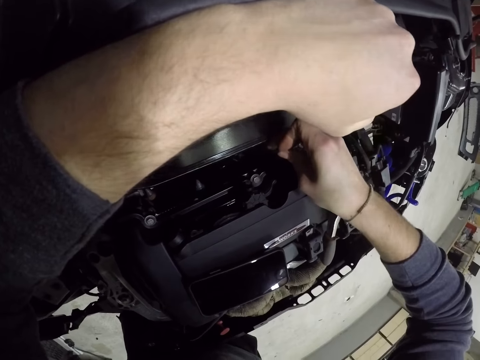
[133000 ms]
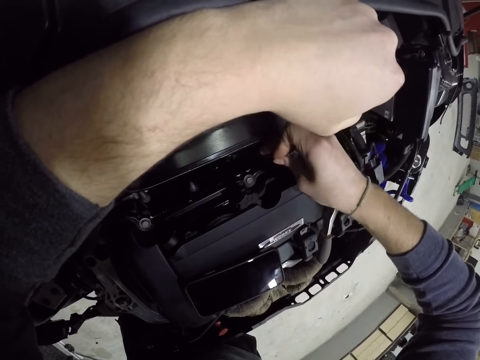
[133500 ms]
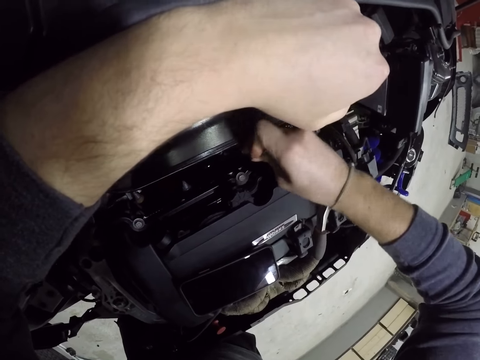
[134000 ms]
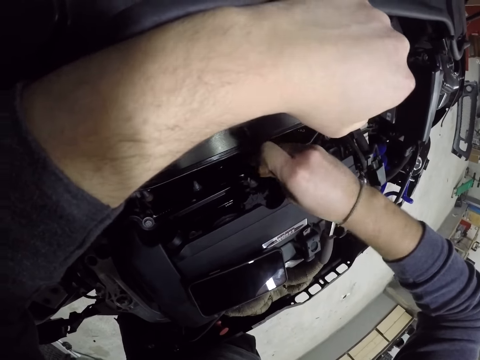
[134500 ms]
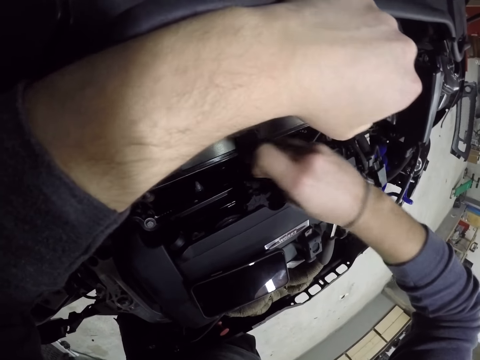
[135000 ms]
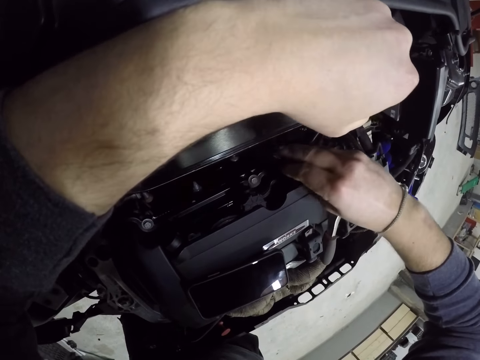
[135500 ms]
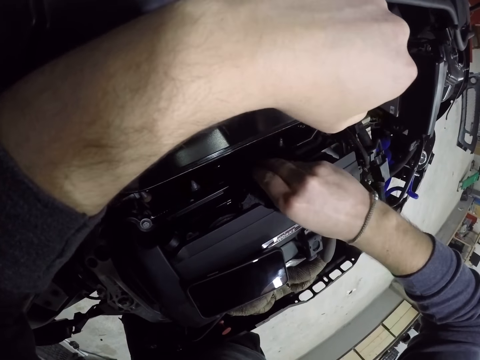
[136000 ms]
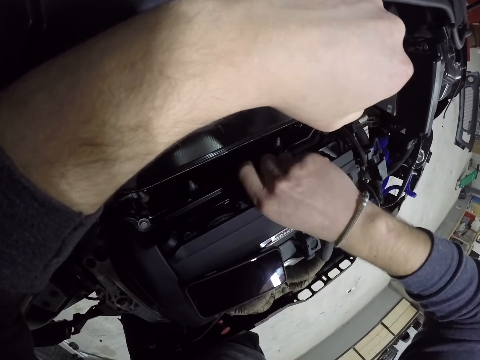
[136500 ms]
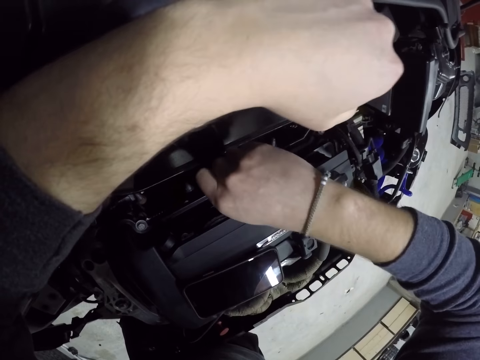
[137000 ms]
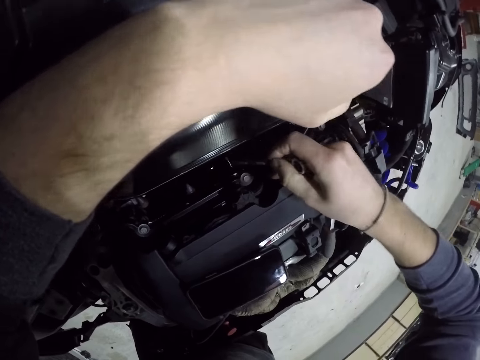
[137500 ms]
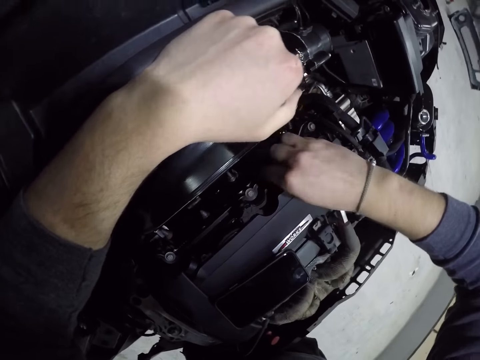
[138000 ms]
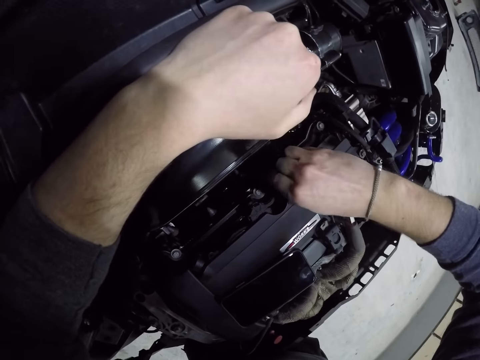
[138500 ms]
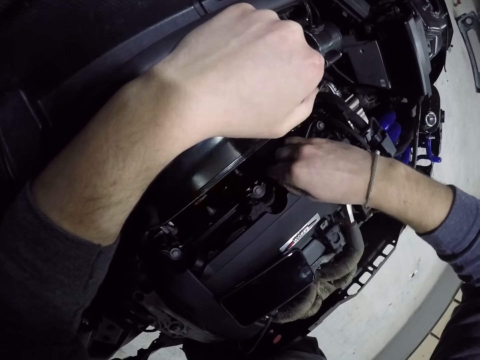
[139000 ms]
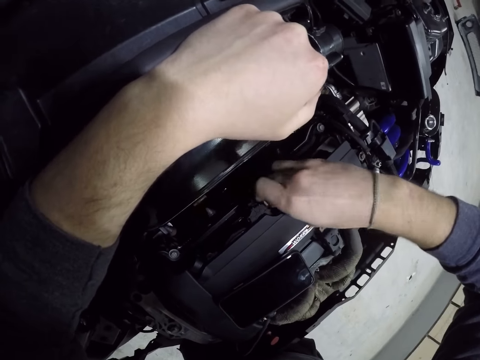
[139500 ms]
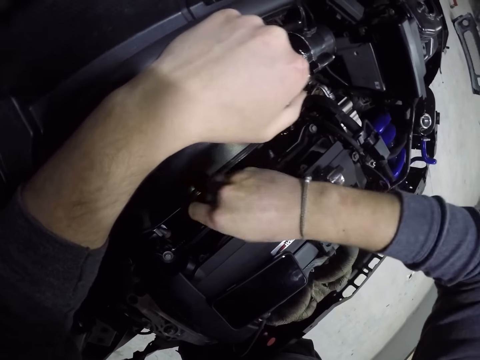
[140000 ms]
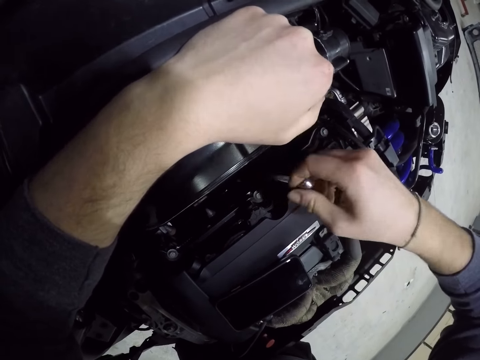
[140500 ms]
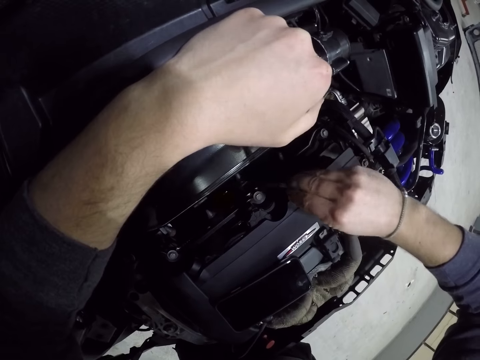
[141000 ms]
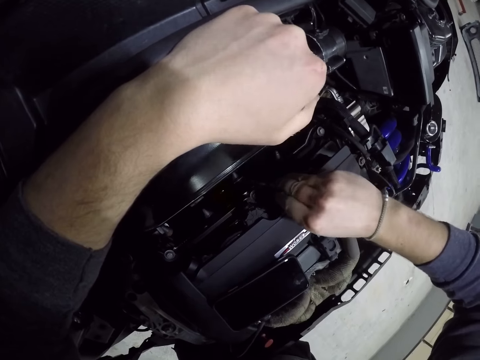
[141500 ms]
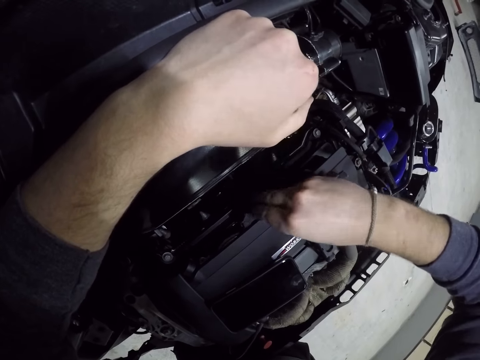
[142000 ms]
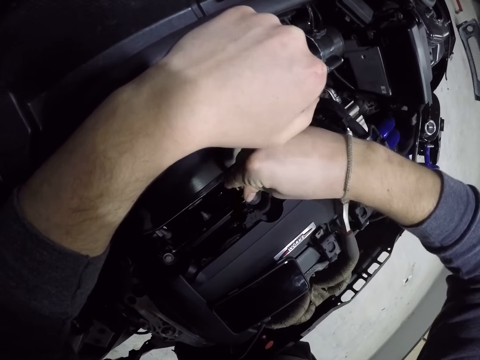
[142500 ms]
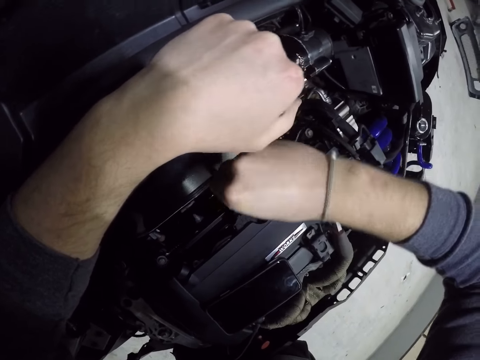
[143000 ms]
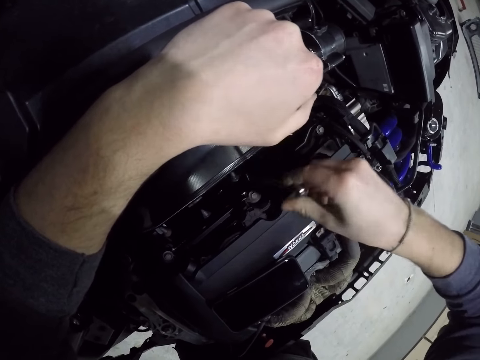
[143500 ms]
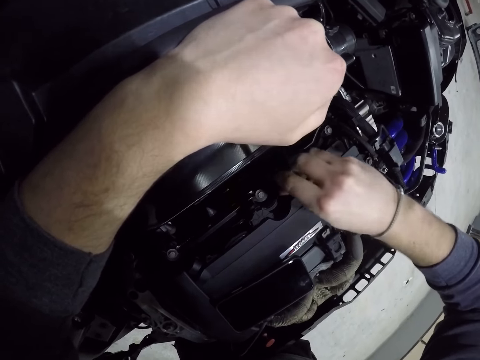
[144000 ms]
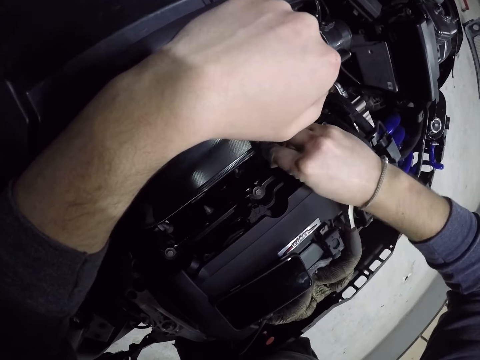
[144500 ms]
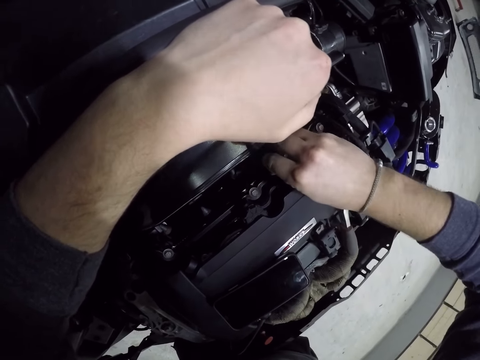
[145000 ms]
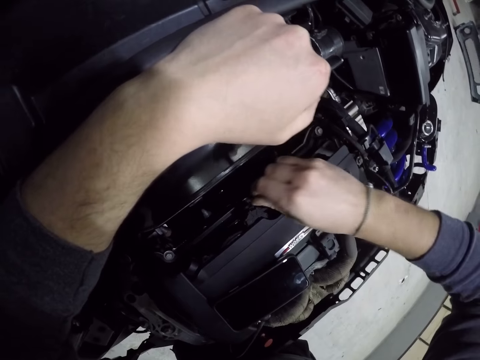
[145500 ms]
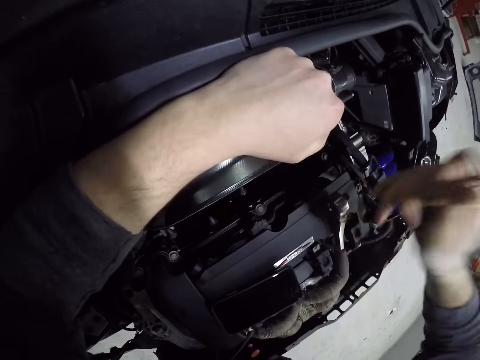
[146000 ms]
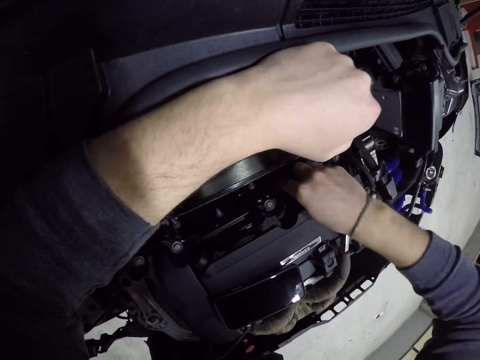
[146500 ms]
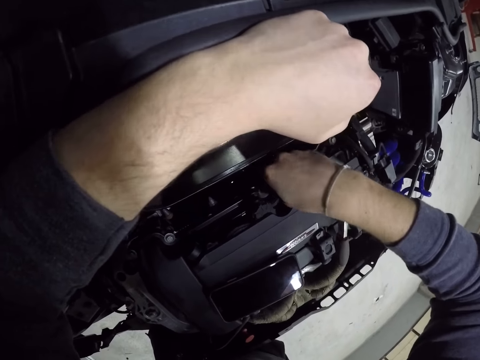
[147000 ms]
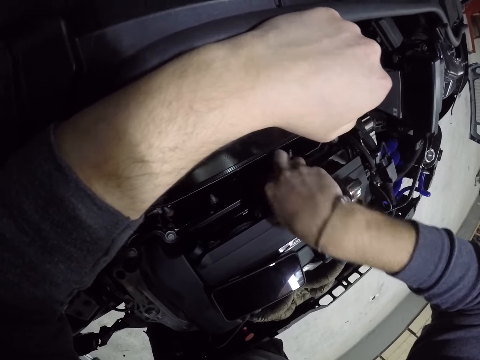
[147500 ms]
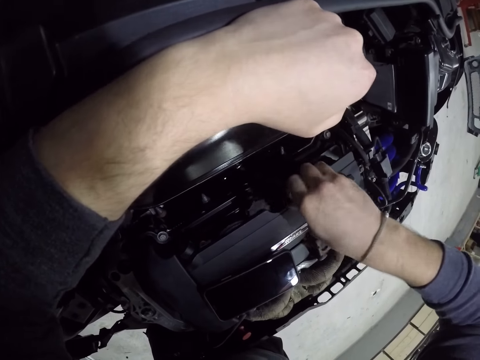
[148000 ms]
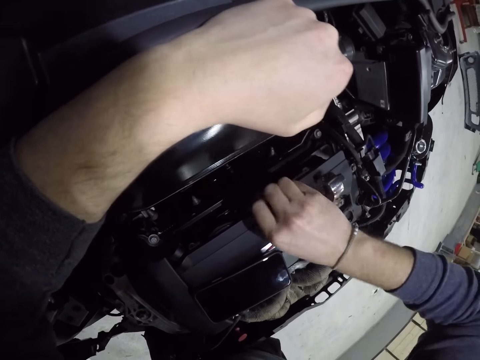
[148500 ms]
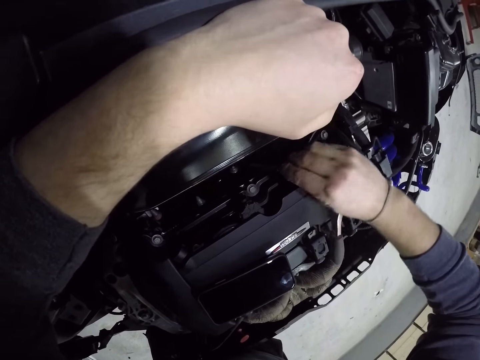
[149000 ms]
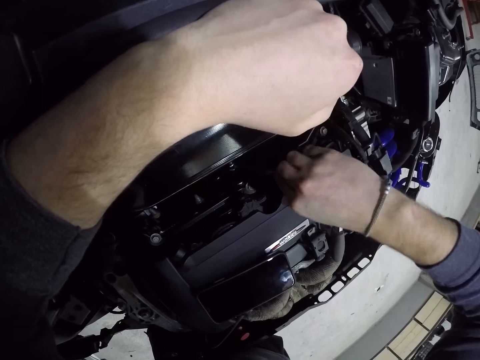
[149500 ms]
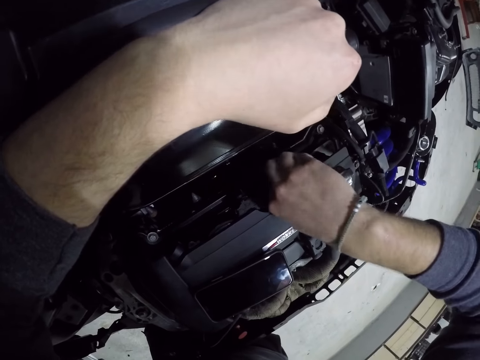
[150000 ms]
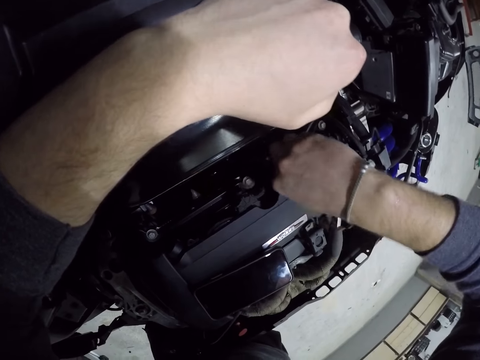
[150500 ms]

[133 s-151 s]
The camera wearer tightens the bolt with the wrench in his right hand. He tightens the bolt again.

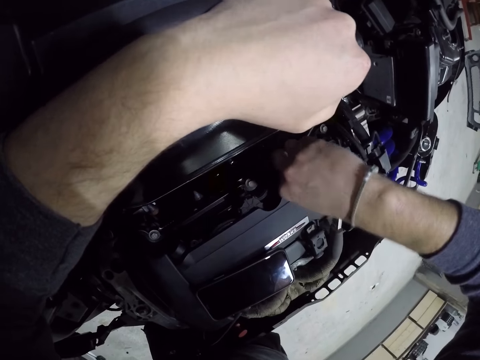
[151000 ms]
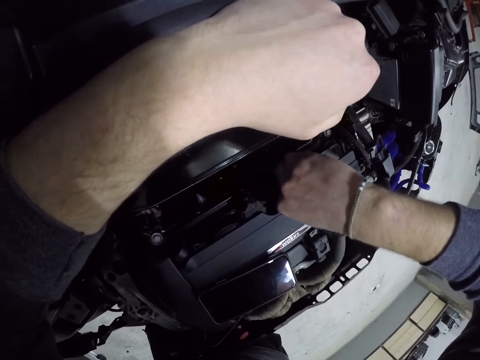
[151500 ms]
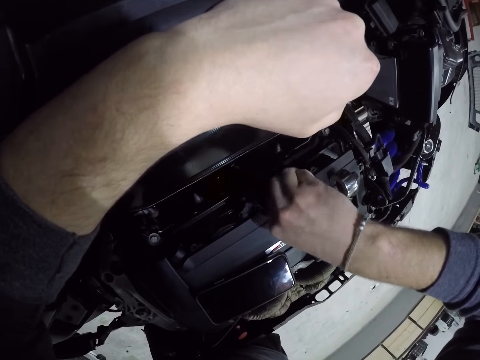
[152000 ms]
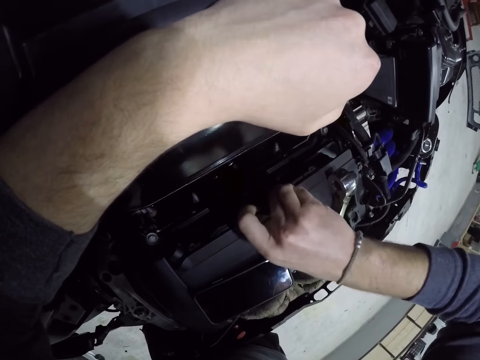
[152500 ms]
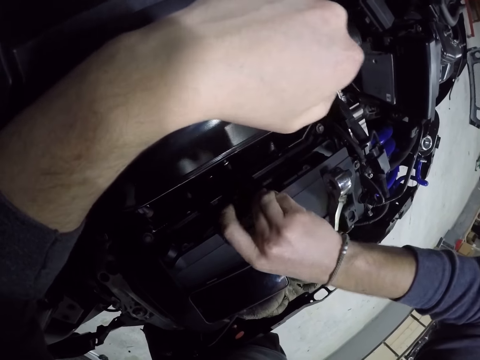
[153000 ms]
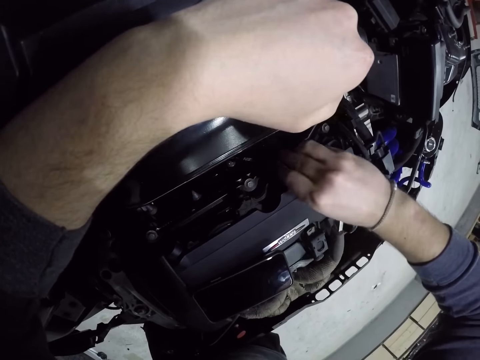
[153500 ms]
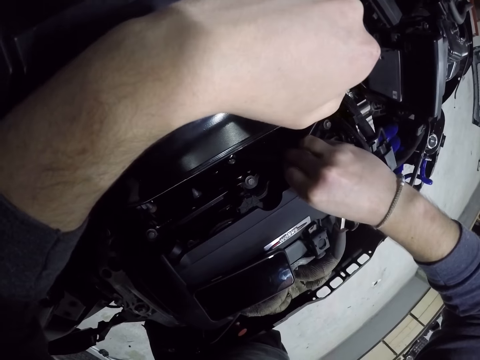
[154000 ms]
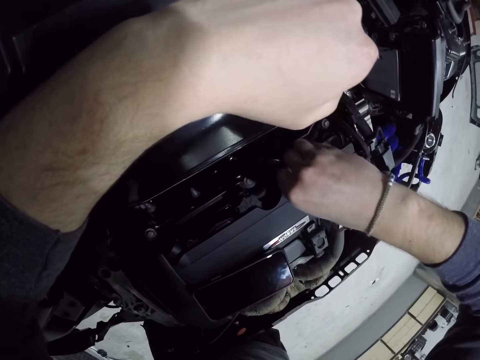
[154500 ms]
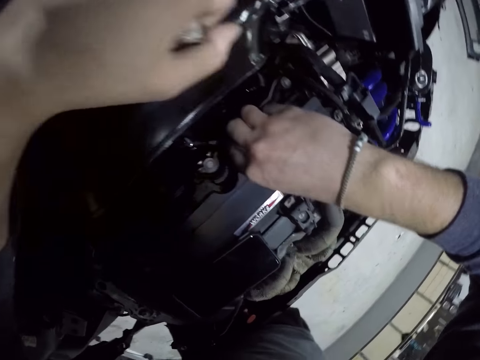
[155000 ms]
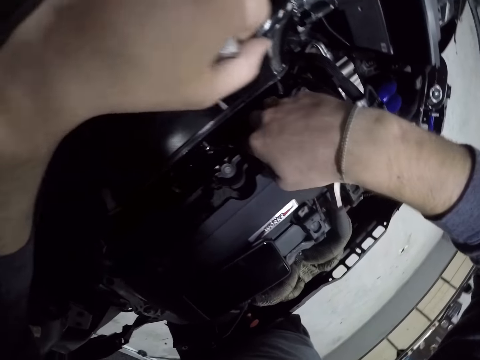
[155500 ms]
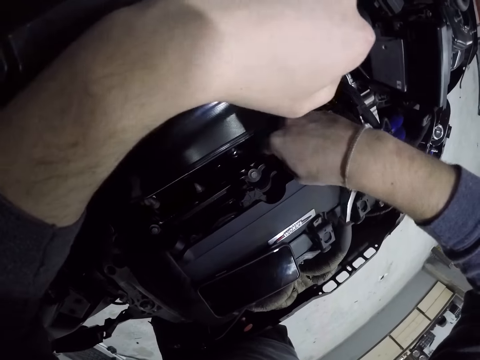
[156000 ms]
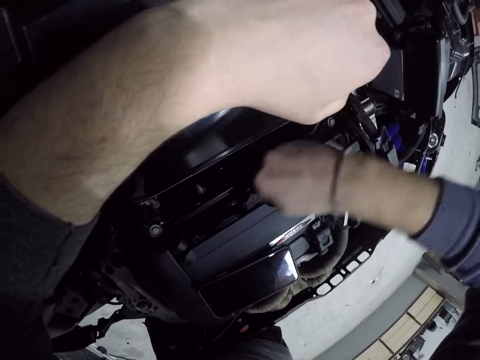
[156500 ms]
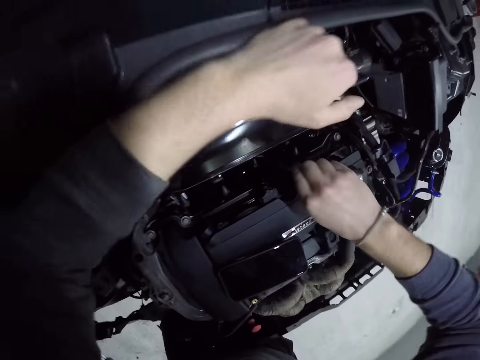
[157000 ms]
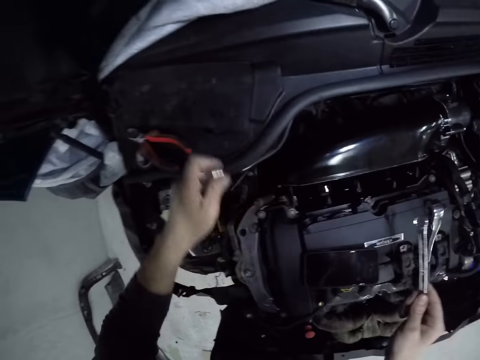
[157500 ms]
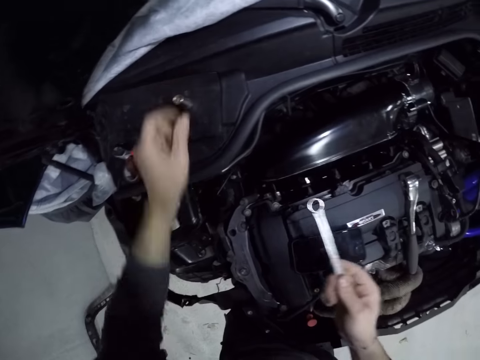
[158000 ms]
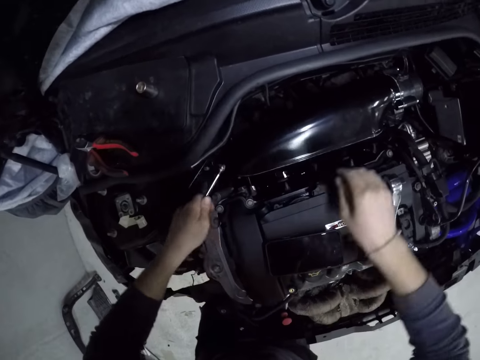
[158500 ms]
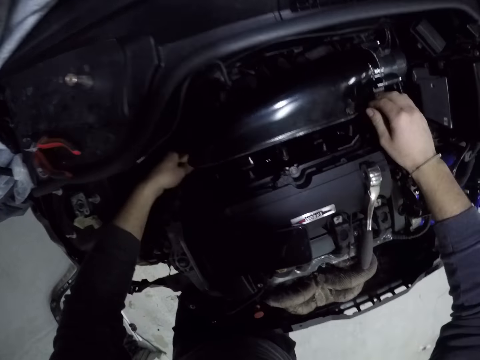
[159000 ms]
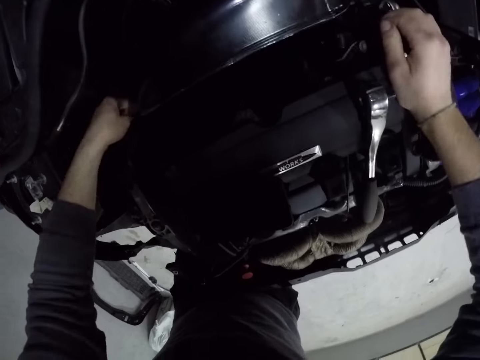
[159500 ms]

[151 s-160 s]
The camera wearer drops the ring spinner in his left hand on the car. He puts the nut on the car. He takes the wrench from his right hand with his left hand. He puts his right hand on the car engine. He fixes the car engine with the wrench.
